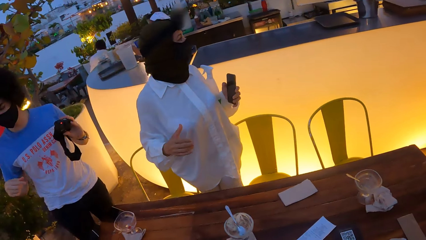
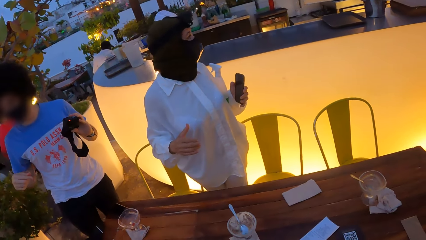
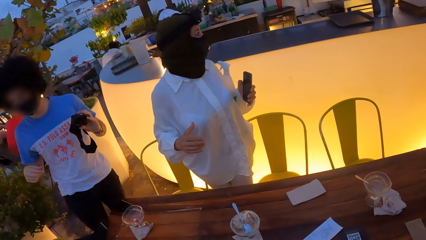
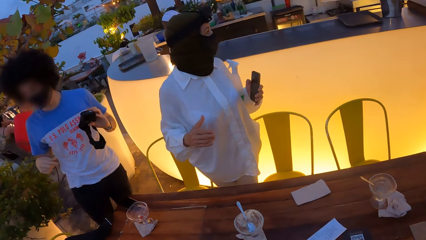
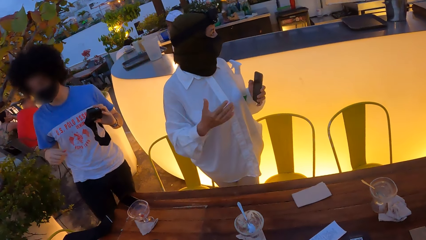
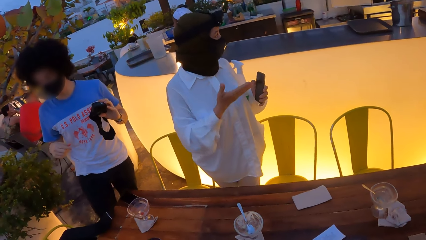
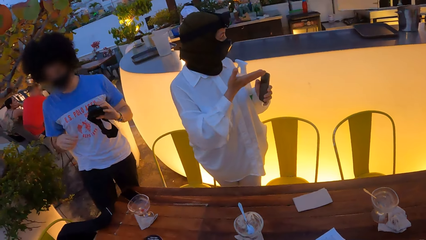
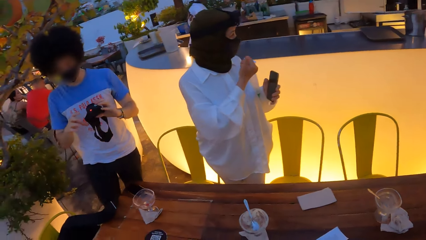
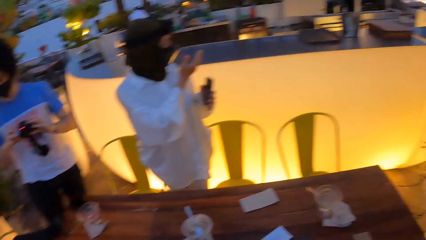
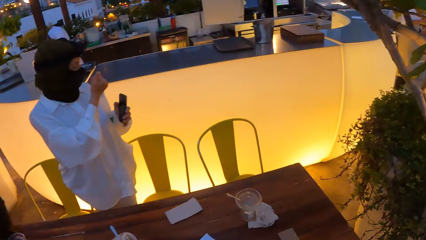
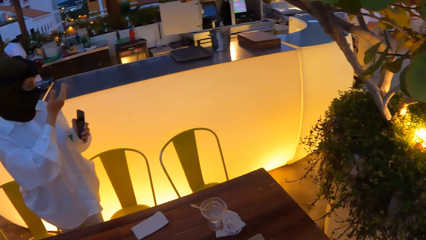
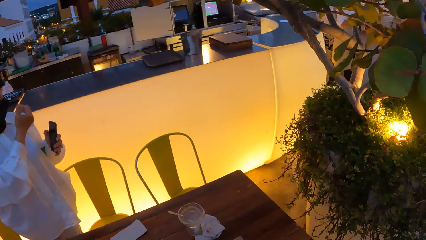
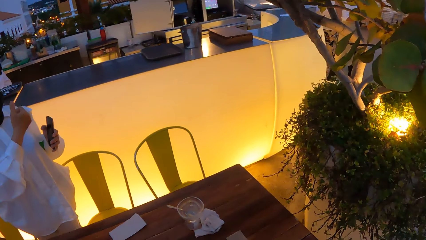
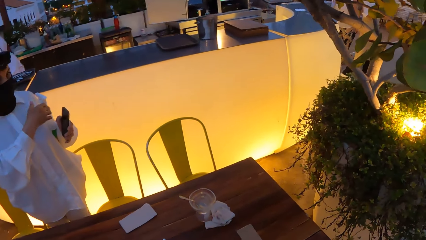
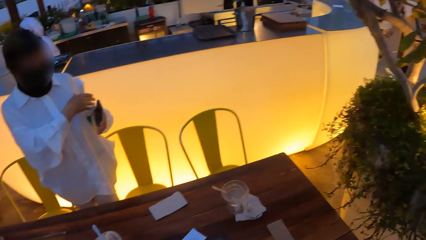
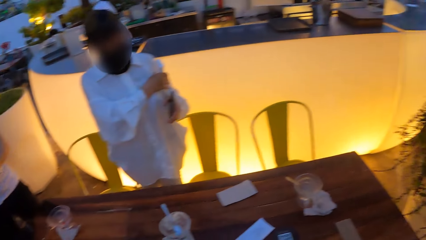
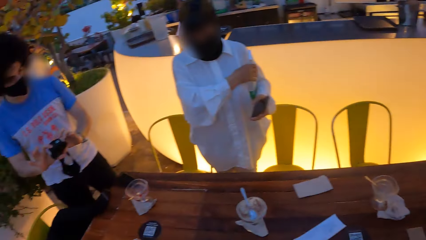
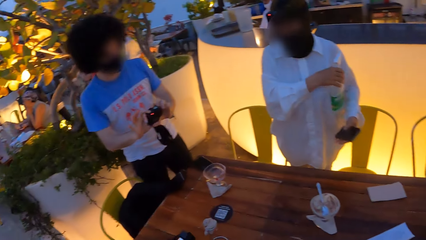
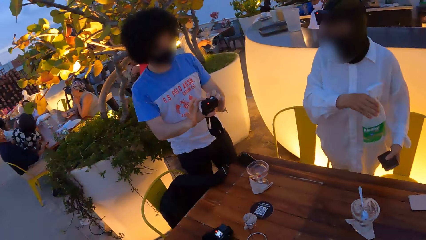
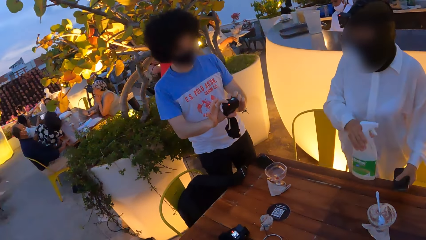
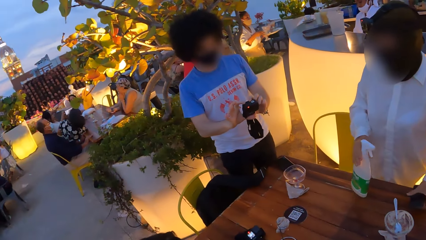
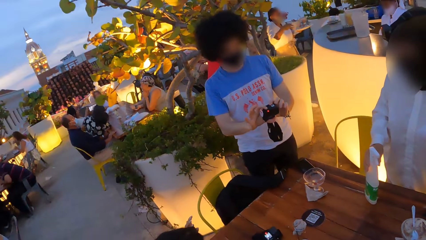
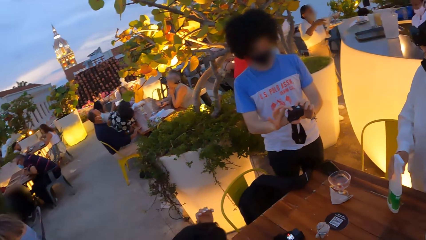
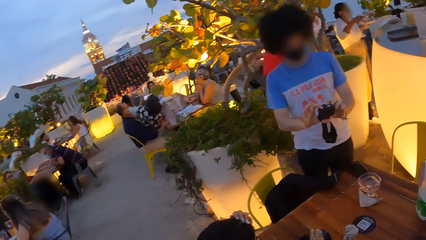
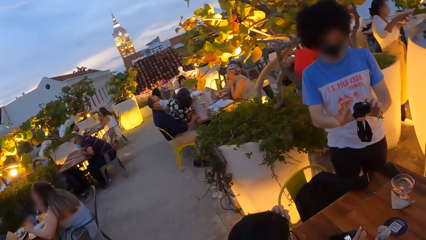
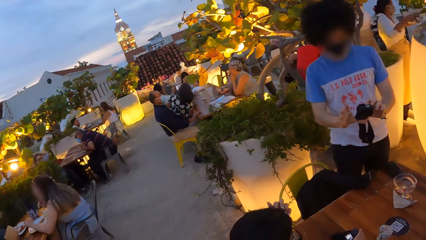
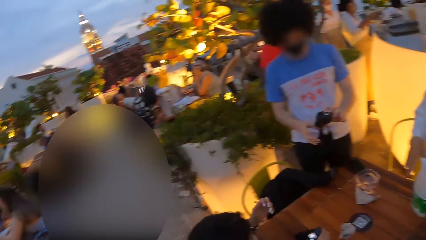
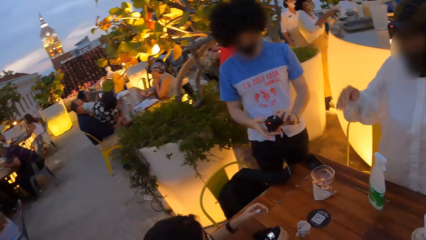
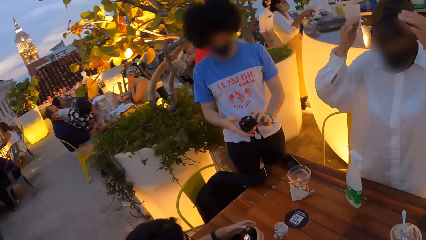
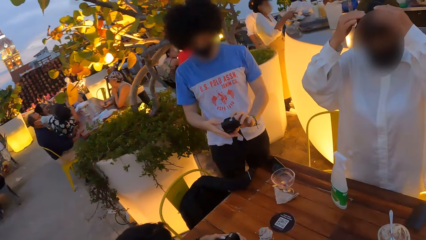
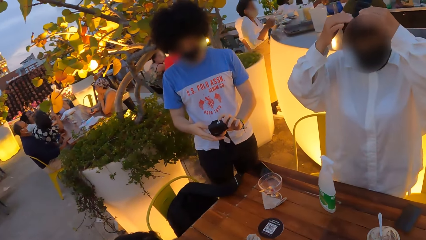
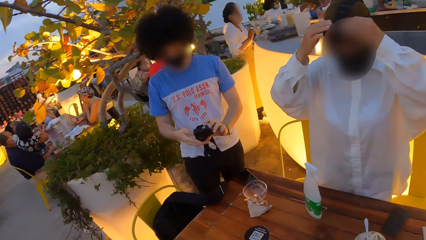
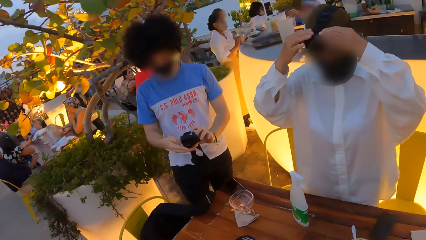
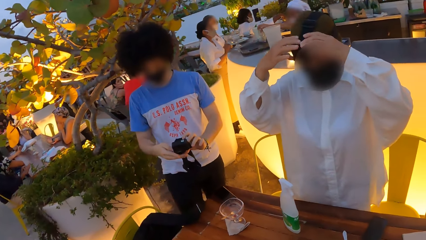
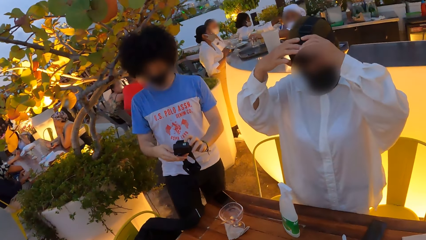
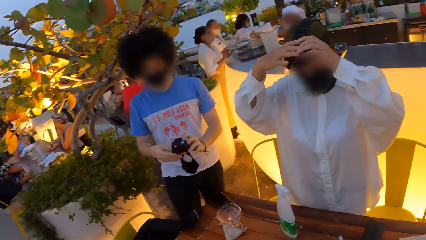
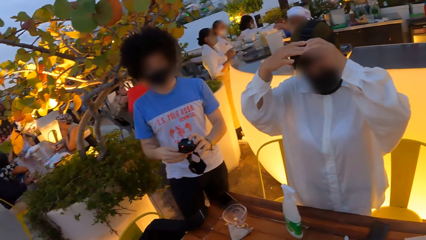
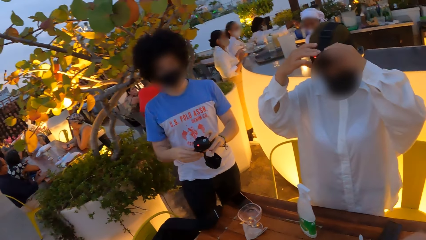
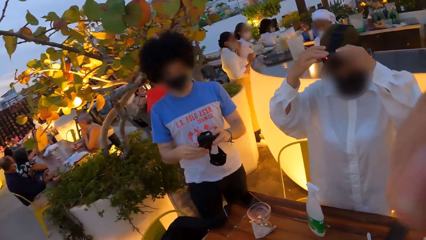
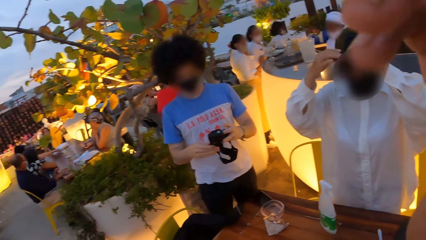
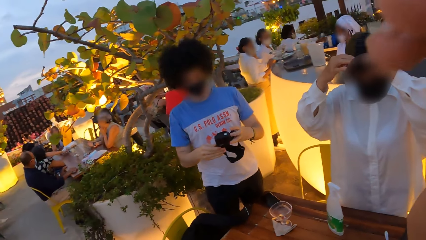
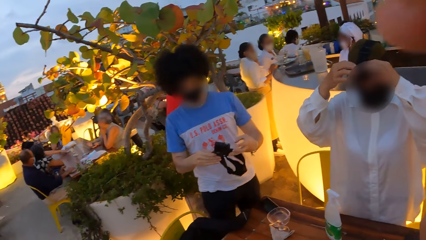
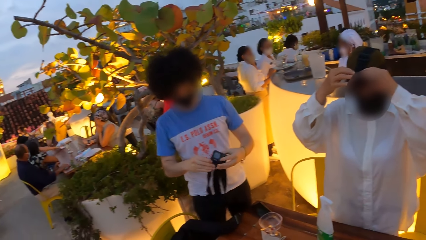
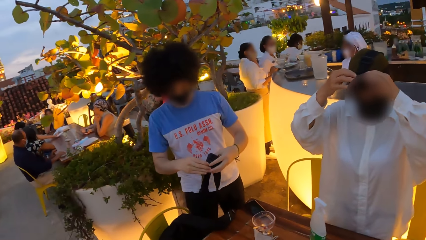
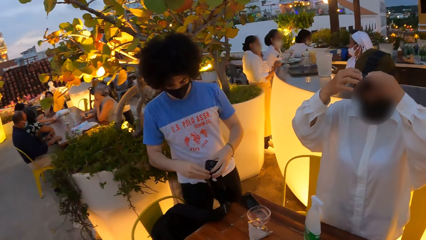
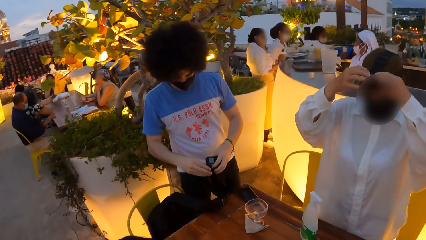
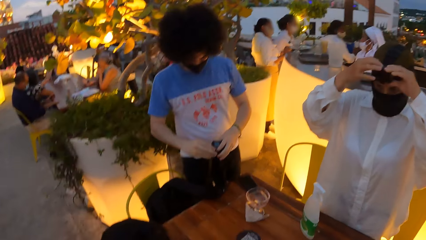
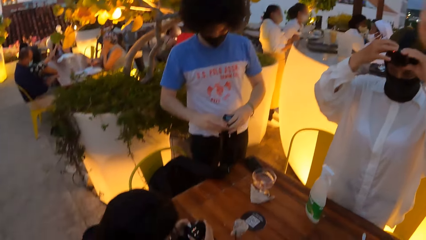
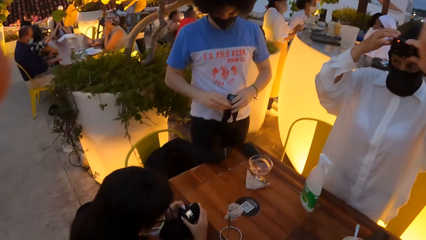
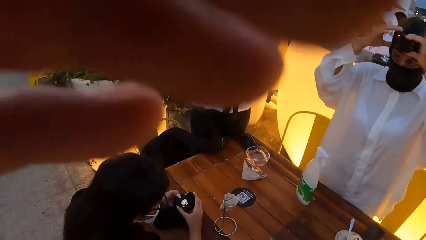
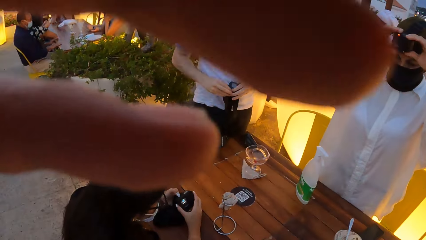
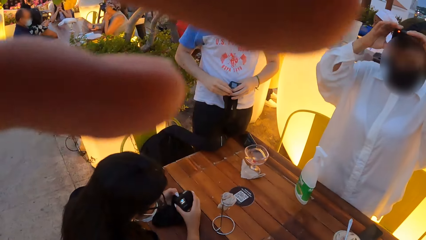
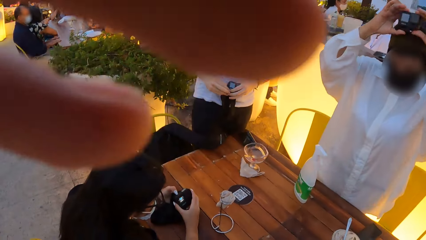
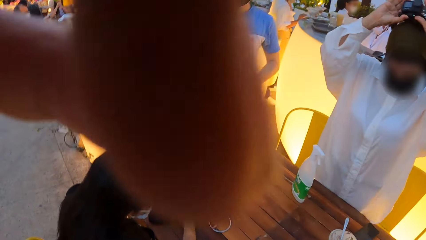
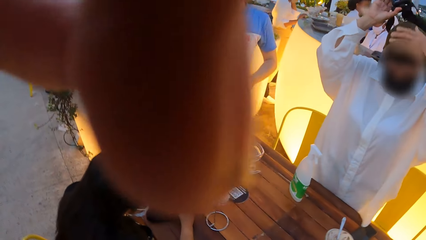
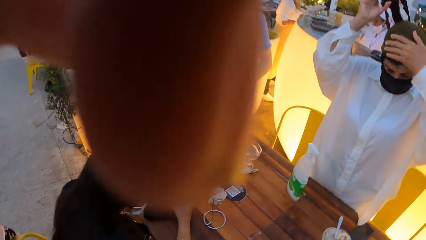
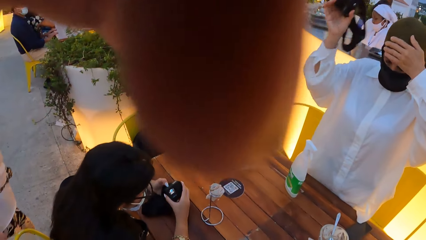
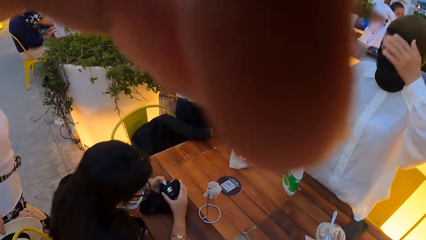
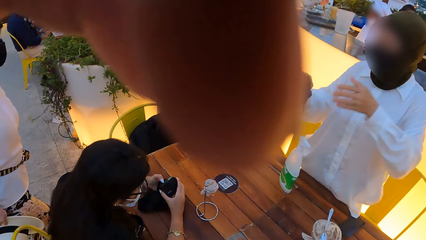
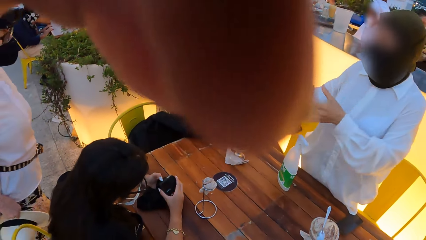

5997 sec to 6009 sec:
A person gestures with the right hand. Another person operates a camera. The first person puts a bottle on the table. The first person holds a camera. The camera wearer holds a camera. The first person removes a camera from the head.
